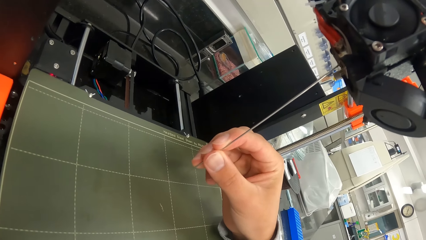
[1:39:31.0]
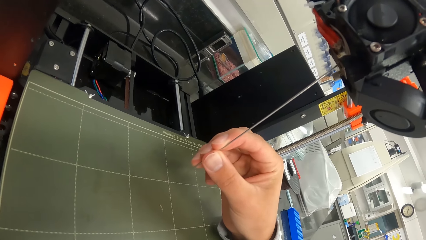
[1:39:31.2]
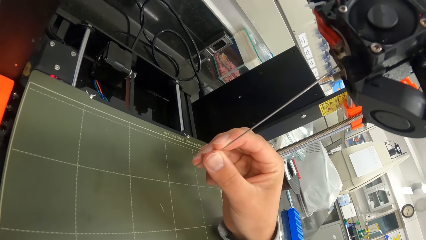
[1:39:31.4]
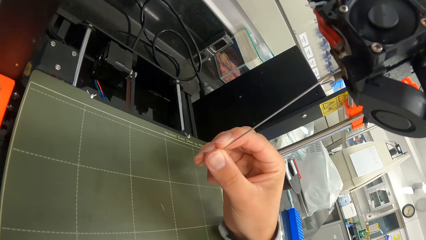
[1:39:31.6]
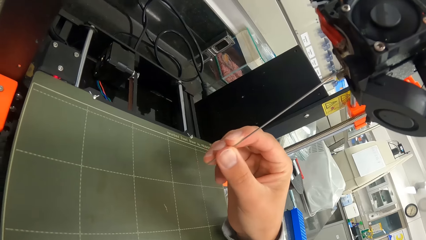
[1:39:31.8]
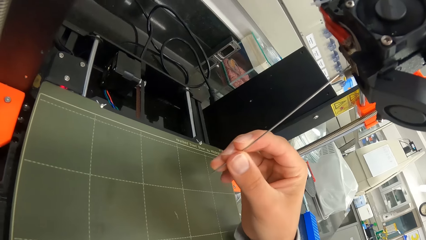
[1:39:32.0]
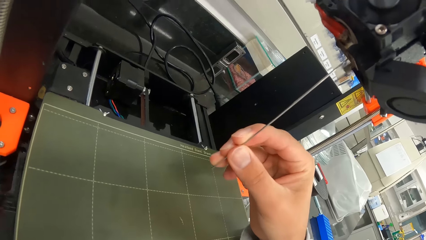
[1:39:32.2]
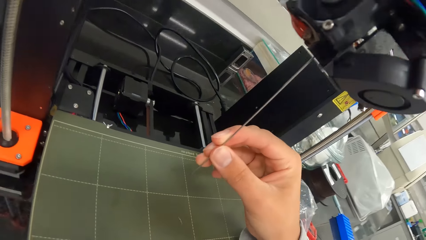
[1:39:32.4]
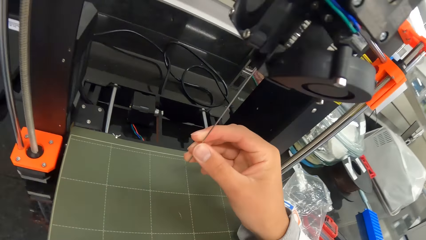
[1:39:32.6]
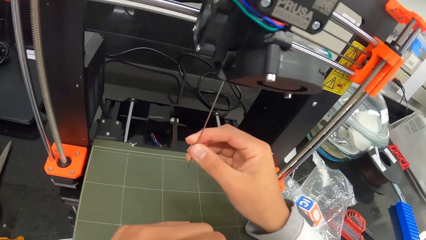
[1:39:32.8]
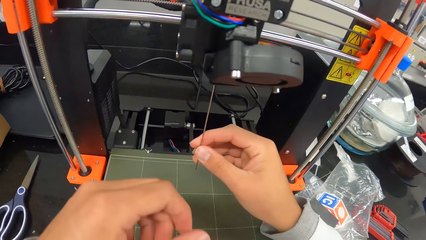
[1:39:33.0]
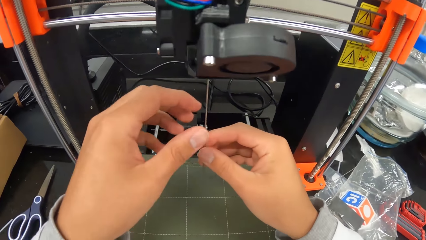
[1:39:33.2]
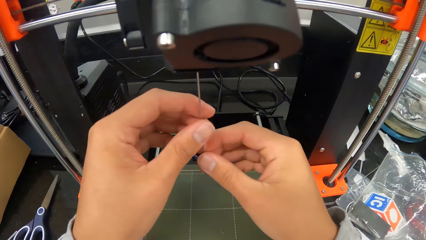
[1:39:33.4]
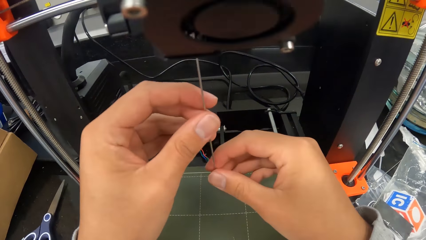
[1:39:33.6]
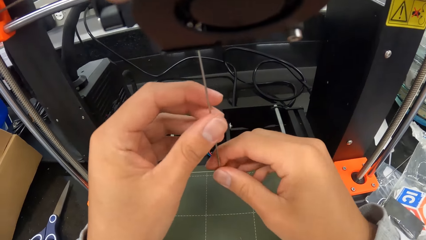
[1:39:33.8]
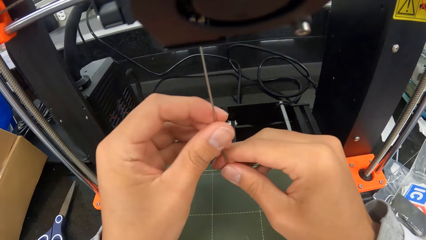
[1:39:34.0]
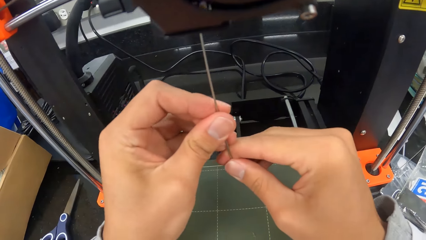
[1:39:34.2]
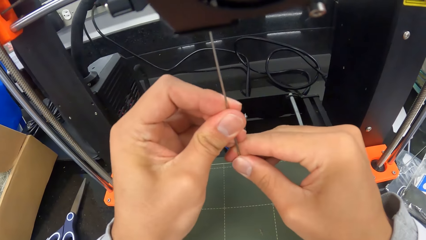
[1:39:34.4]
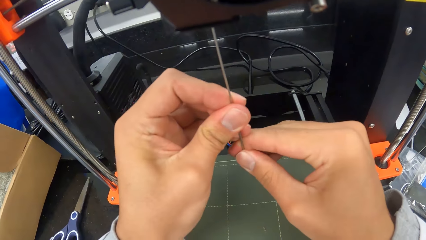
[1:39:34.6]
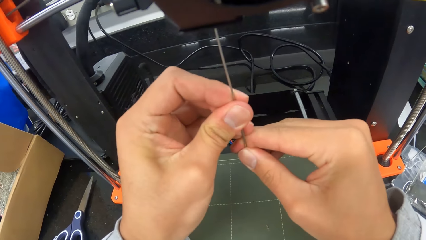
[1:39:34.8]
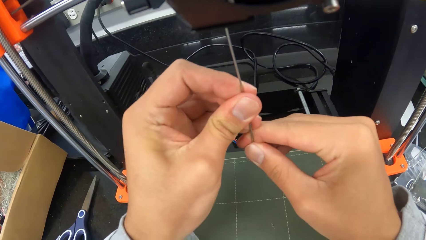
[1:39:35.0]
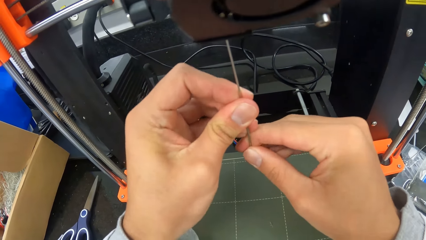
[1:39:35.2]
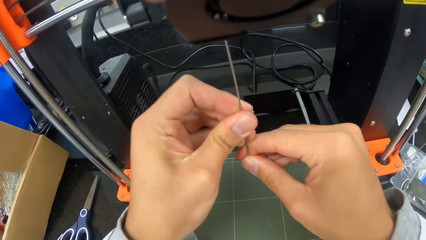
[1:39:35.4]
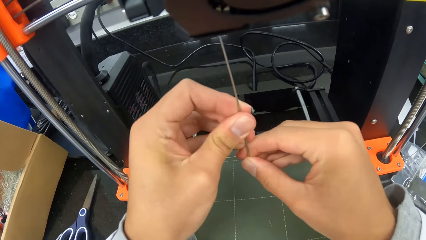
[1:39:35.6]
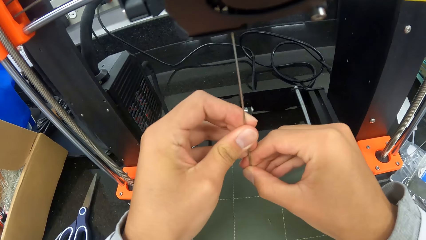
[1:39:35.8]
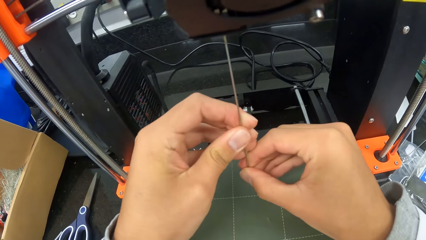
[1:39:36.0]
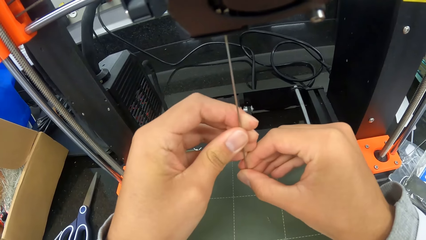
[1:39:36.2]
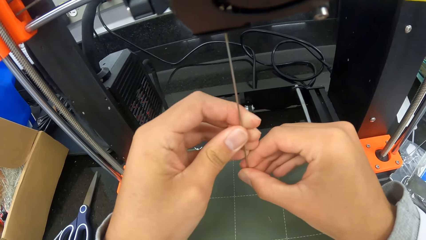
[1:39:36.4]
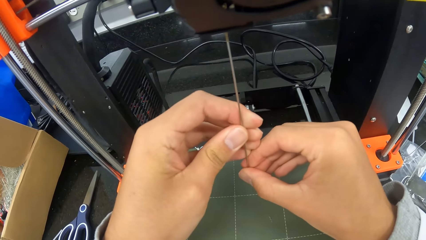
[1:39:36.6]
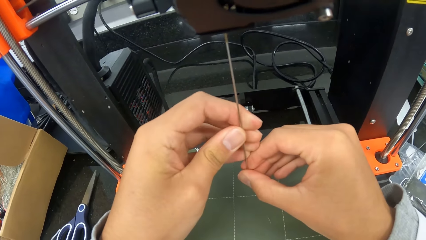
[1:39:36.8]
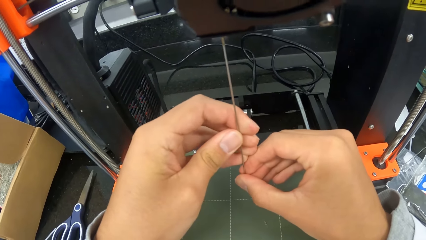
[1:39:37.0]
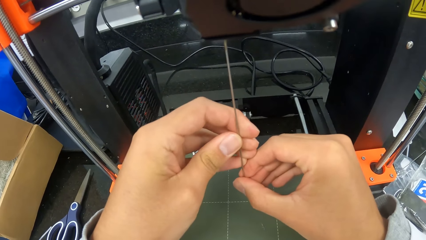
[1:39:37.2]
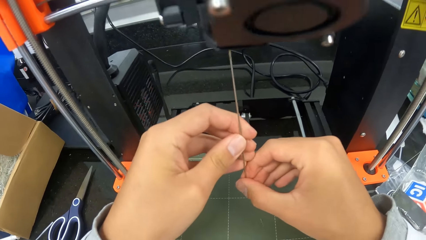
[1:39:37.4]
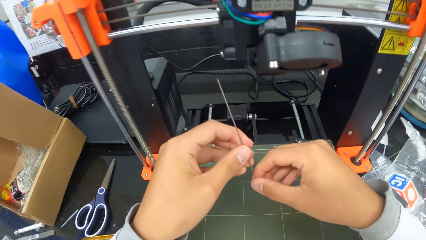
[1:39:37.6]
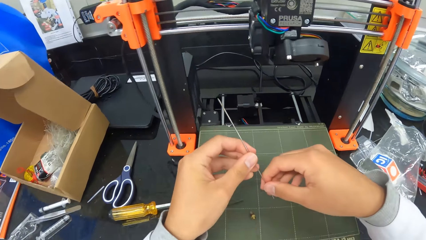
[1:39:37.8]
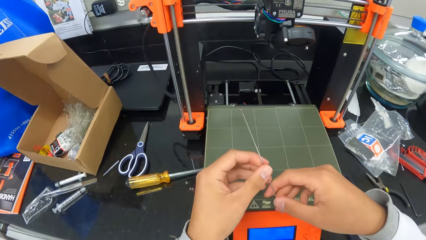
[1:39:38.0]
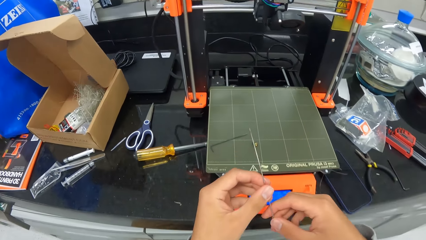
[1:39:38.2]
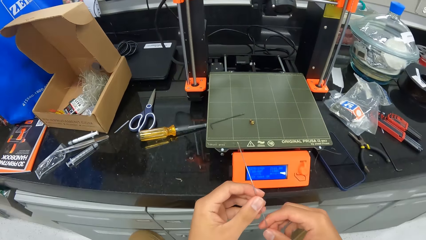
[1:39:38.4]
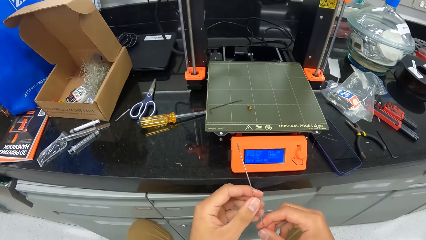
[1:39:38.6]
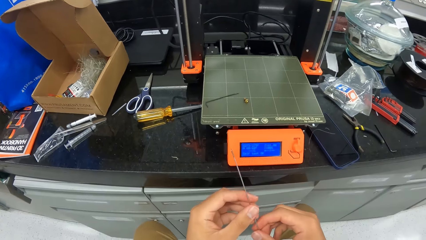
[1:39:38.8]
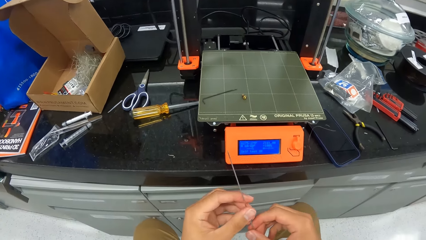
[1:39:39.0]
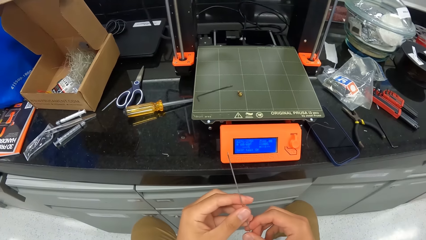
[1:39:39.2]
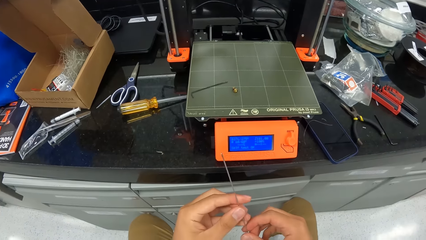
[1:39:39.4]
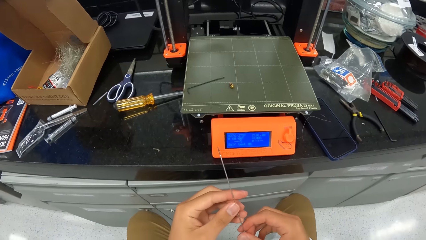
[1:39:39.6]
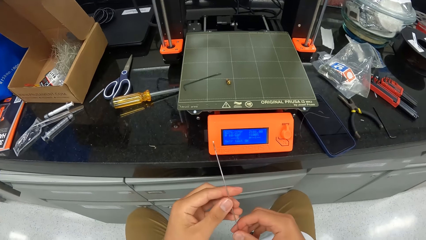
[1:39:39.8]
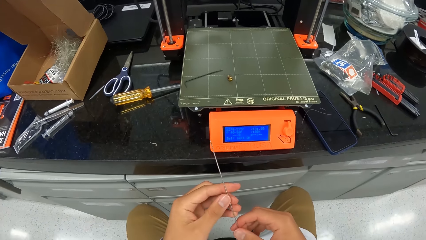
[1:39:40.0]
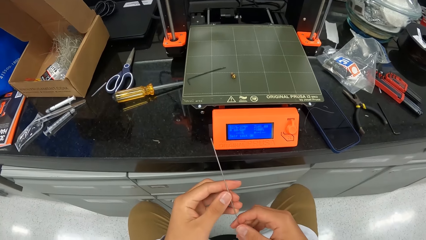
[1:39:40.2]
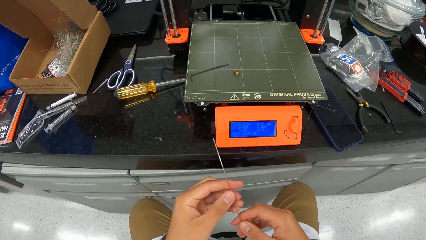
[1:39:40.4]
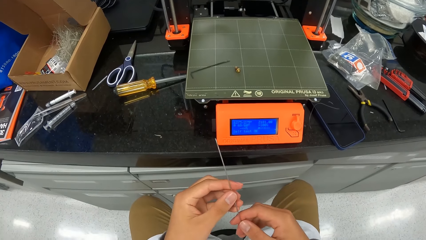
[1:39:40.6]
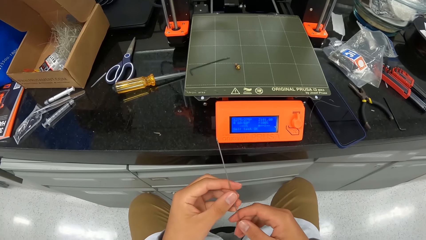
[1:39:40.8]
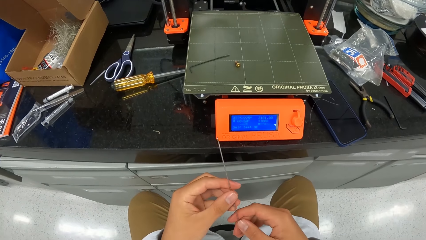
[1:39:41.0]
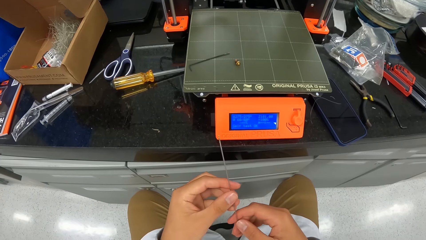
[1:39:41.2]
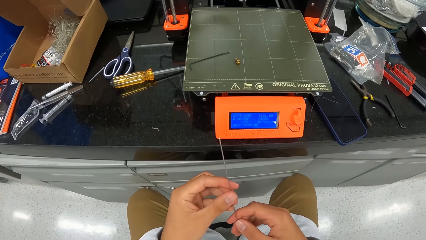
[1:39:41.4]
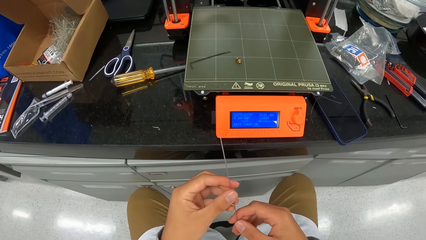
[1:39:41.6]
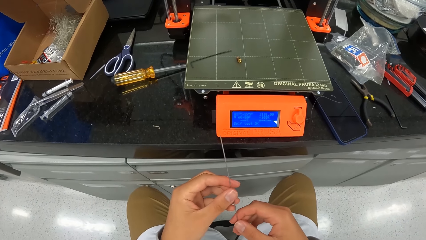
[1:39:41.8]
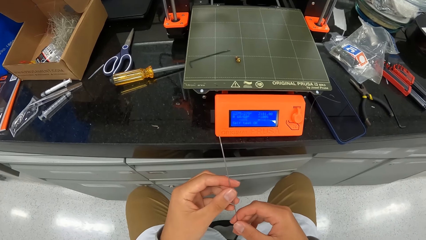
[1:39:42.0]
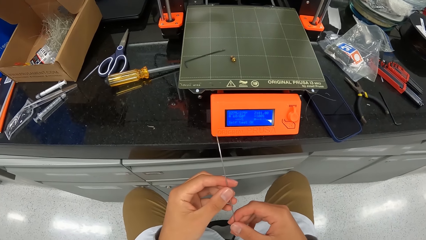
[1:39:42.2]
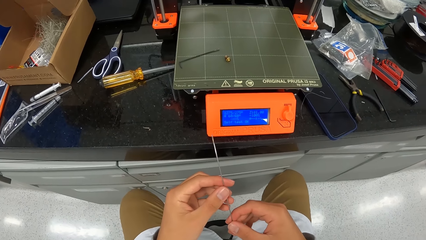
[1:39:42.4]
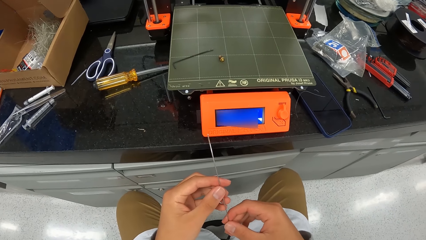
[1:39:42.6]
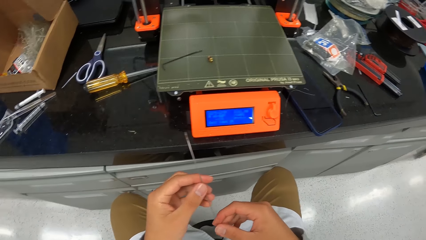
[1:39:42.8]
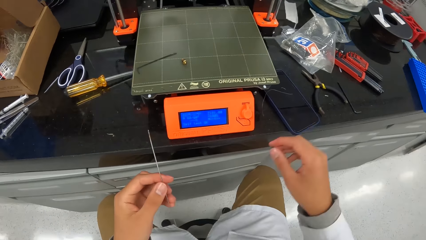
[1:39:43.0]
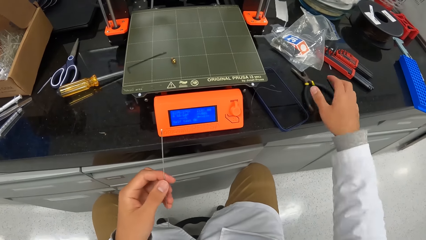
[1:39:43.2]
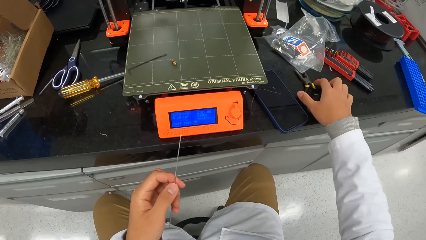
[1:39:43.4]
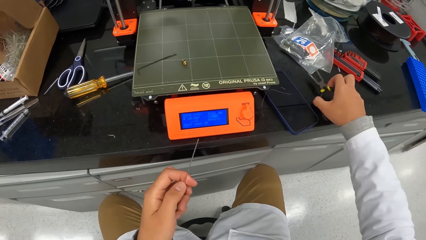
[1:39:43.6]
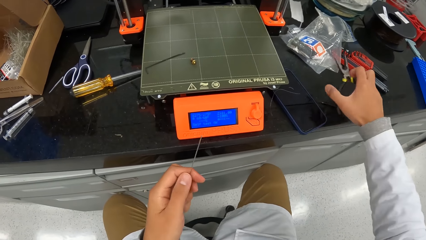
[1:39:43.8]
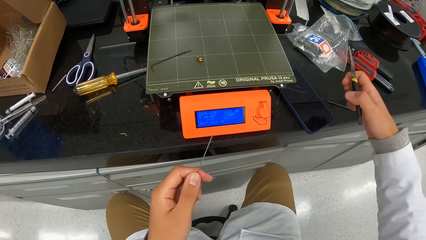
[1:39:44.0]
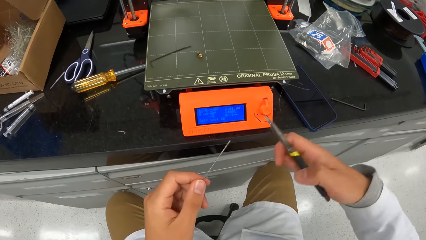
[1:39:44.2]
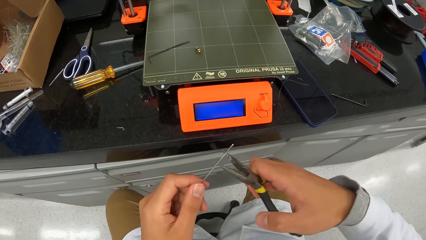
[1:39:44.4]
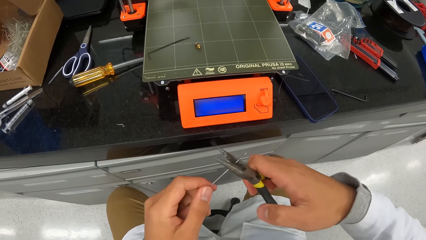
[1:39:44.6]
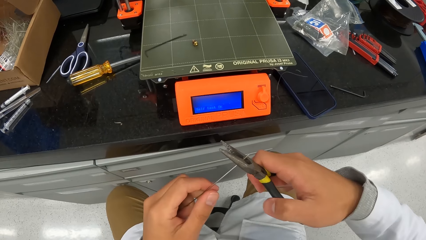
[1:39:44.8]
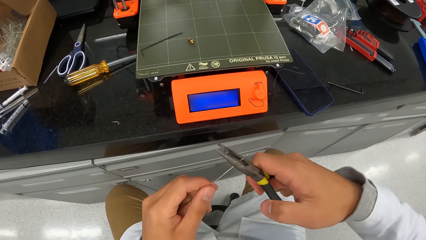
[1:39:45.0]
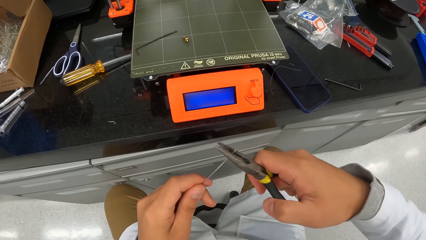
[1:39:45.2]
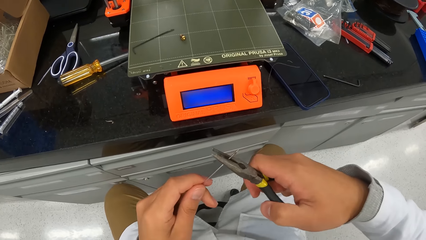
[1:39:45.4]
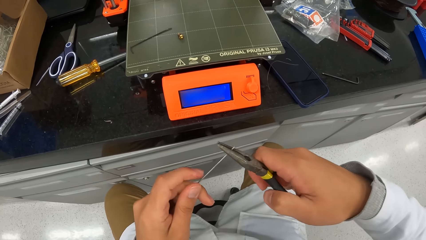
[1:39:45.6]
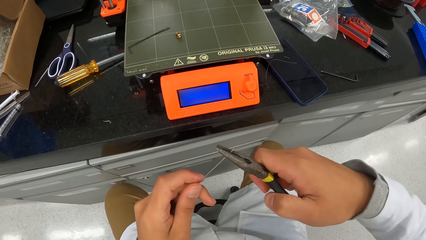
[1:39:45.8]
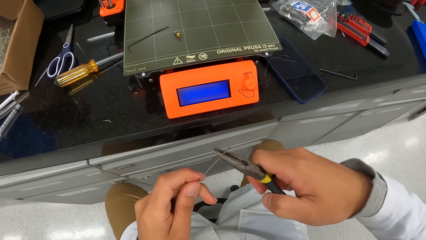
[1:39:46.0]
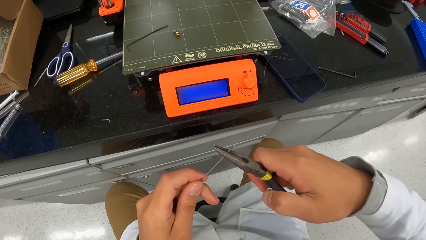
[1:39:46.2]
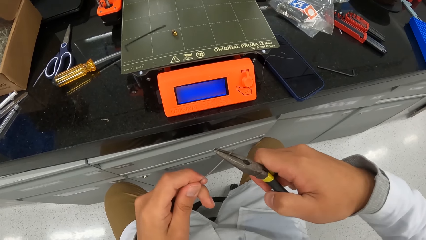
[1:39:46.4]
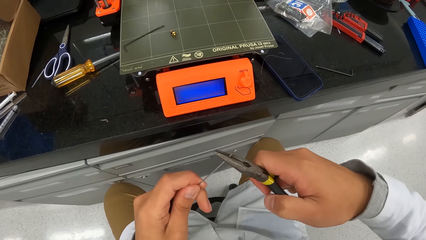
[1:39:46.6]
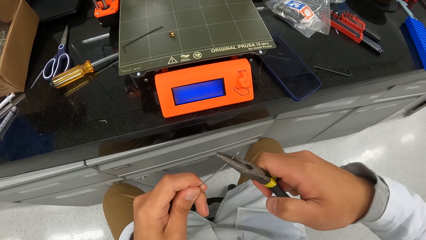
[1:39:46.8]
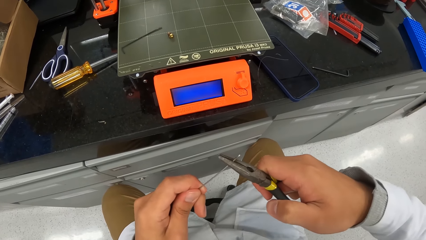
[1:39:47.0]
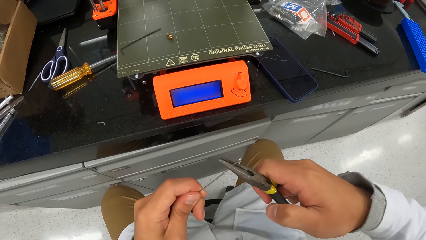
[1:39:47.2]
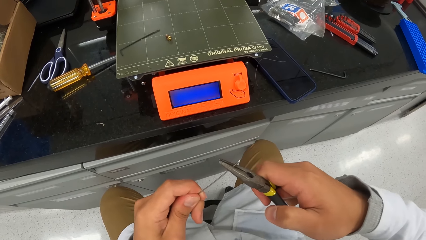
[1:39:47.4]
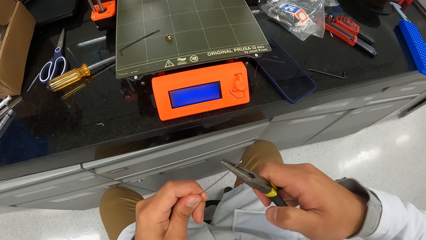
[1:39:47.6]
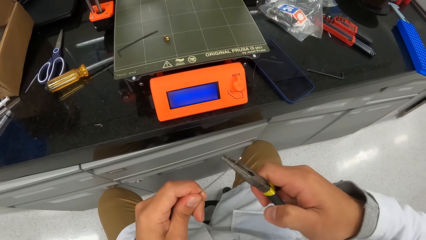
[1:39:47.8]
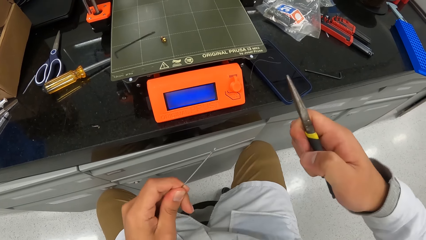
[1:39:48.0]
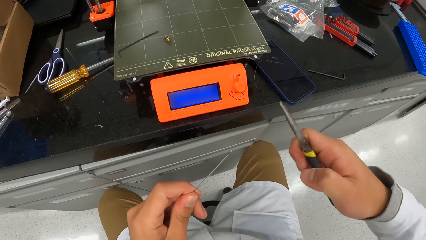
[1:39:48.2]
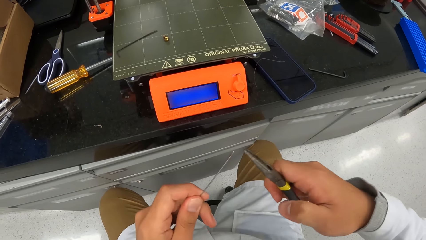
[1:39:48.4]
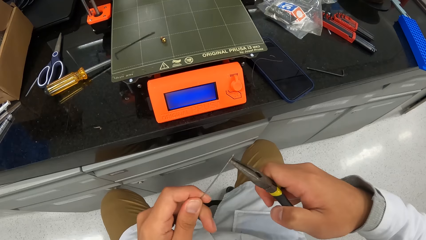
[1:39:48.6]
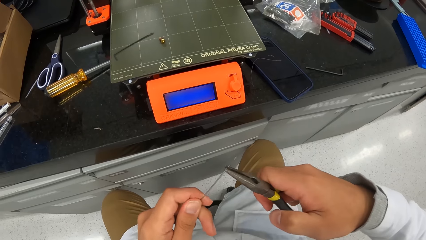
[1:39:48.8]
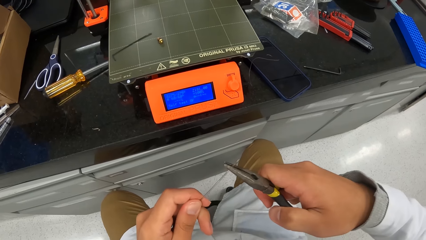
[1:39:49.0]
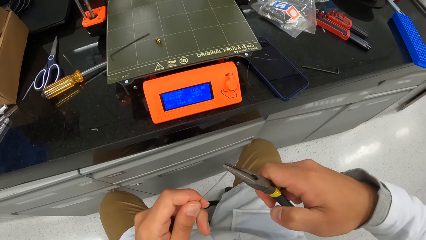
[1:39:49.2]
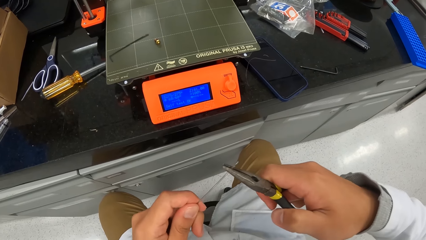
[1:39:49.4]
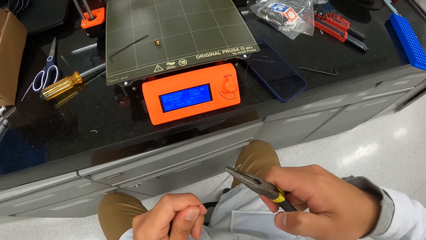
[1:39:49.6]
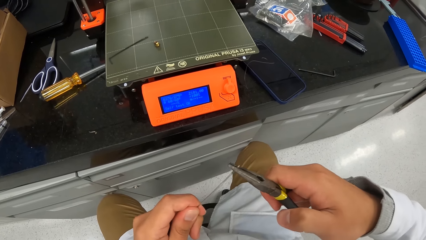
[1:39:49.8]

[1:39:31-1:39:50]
The camera wearer removes the iron or metal rod from the printer with his hands. He examines the metal rod. He holds the iron rod with his left hand. He picks up the pliers from the table with his right hand. He straightens the iron rod with the pliers.
